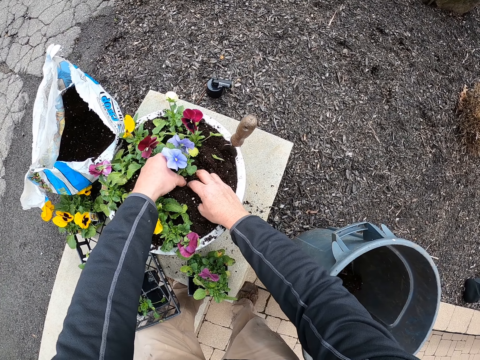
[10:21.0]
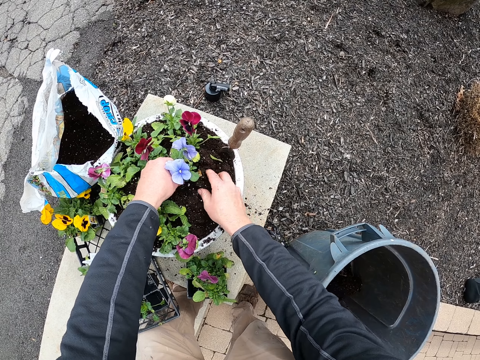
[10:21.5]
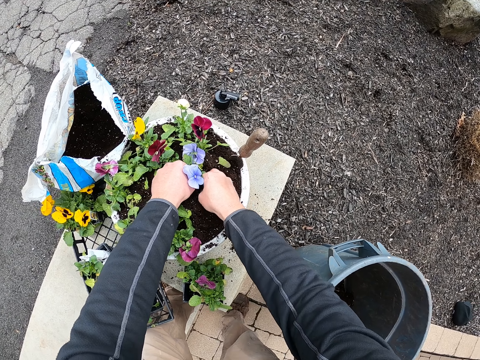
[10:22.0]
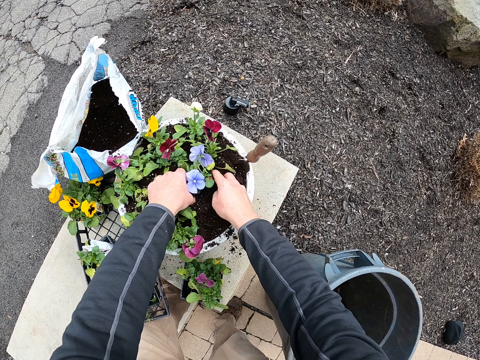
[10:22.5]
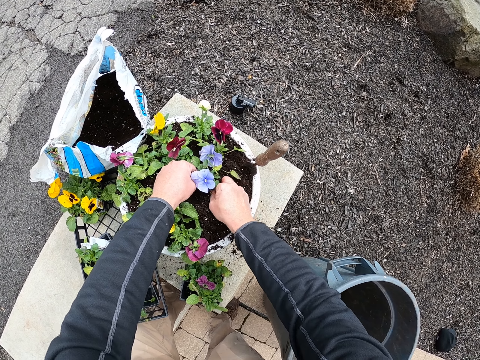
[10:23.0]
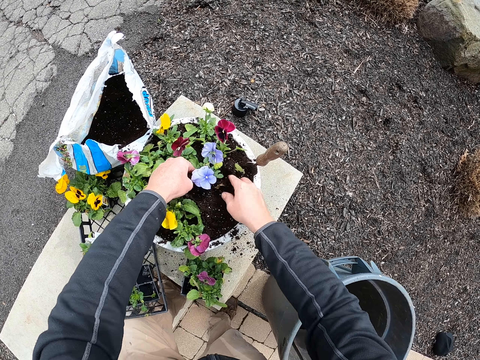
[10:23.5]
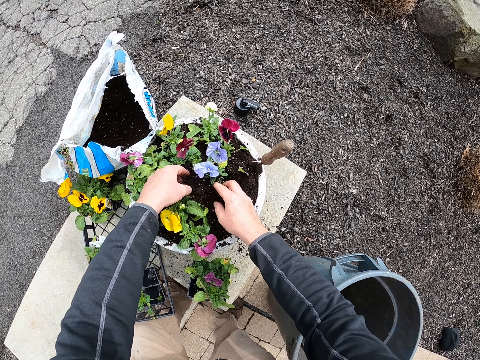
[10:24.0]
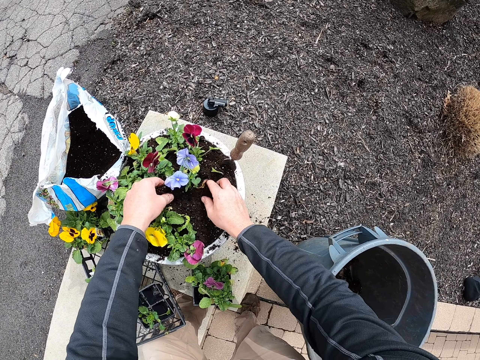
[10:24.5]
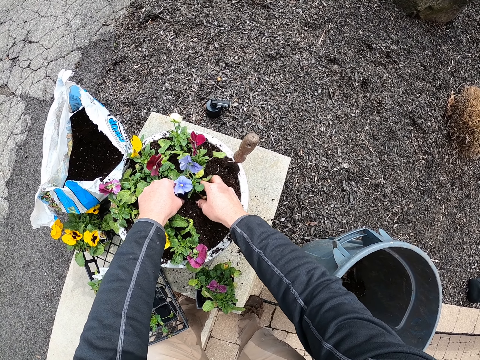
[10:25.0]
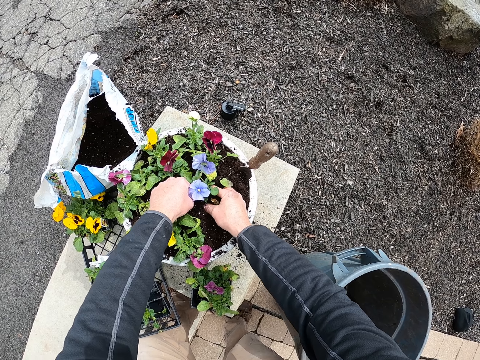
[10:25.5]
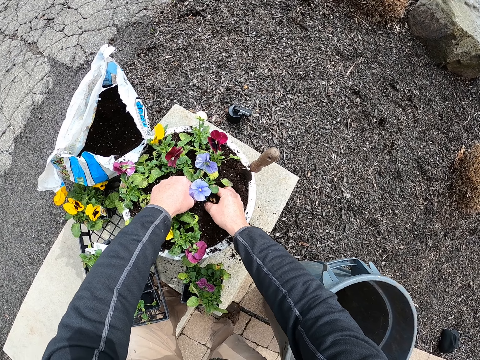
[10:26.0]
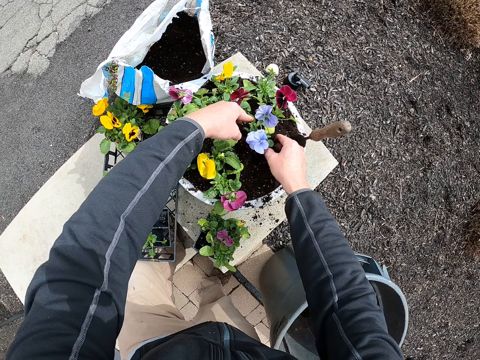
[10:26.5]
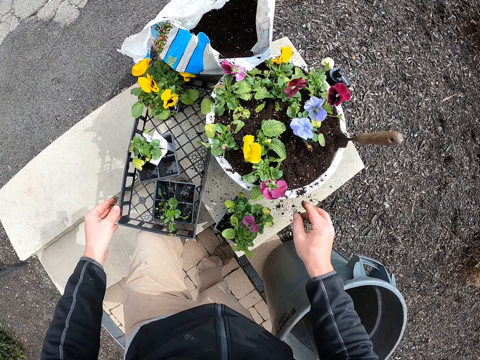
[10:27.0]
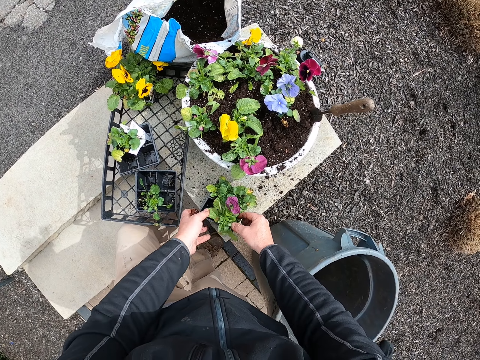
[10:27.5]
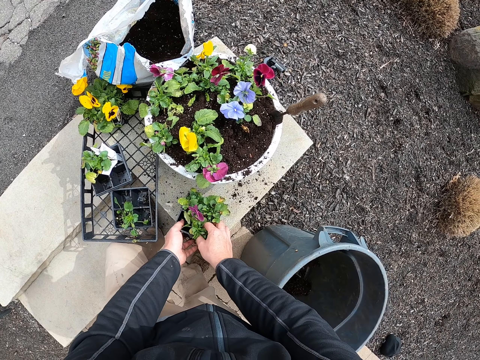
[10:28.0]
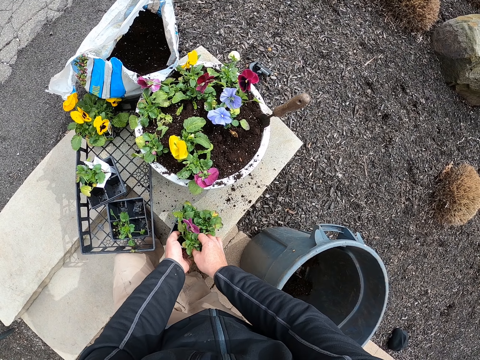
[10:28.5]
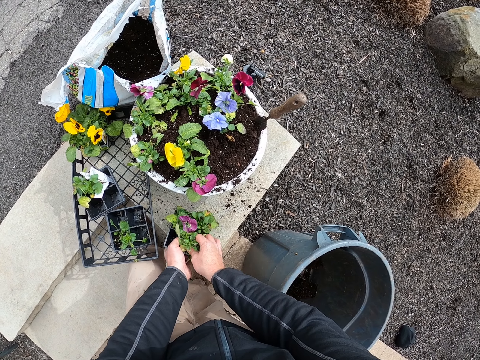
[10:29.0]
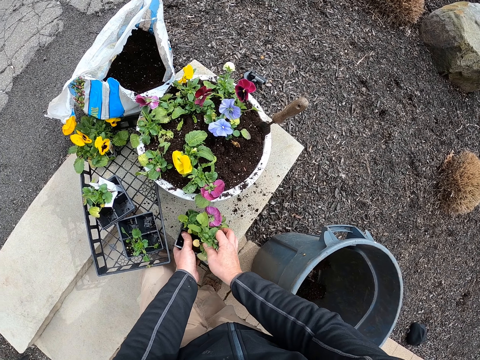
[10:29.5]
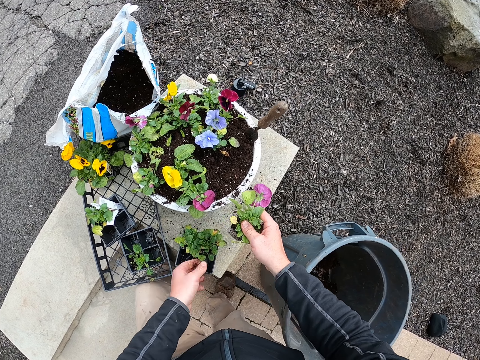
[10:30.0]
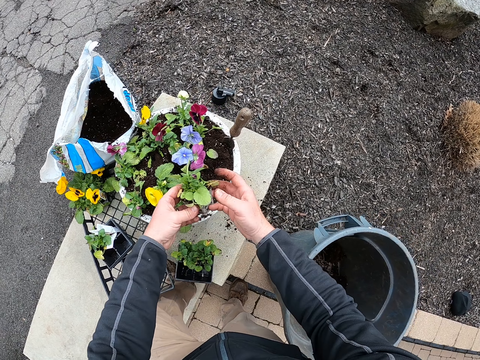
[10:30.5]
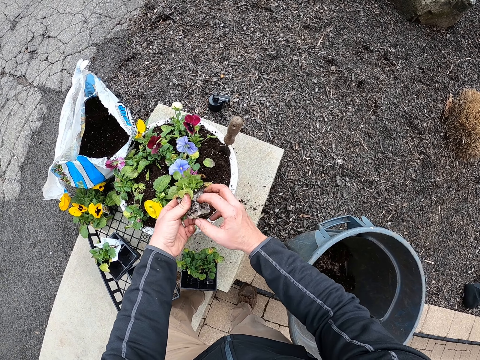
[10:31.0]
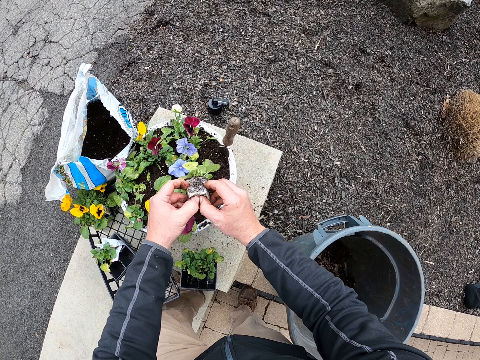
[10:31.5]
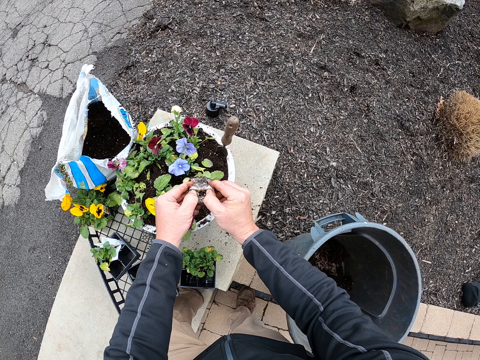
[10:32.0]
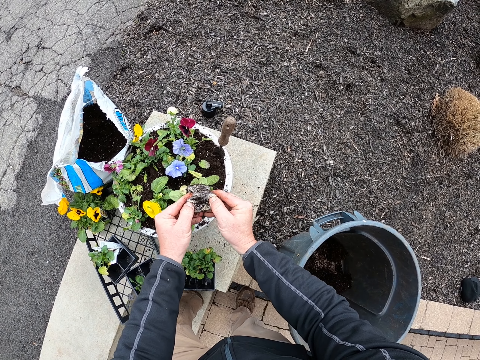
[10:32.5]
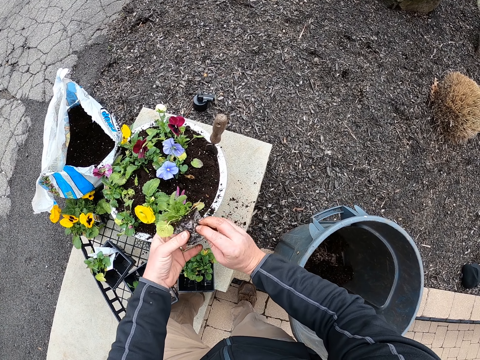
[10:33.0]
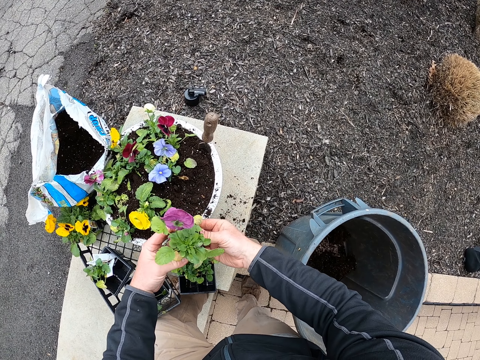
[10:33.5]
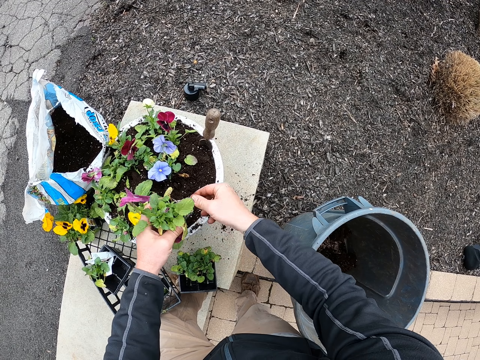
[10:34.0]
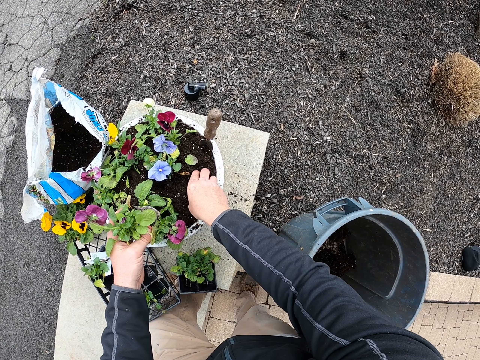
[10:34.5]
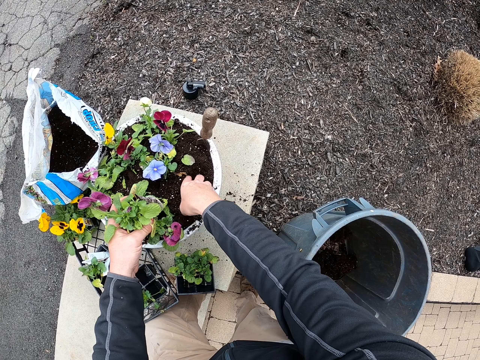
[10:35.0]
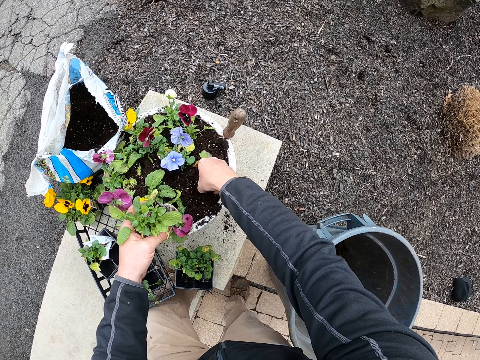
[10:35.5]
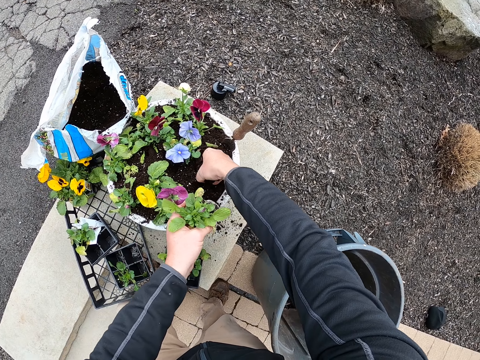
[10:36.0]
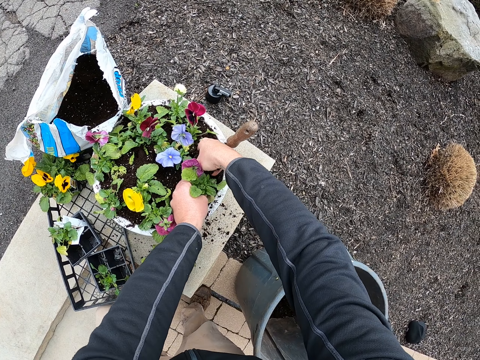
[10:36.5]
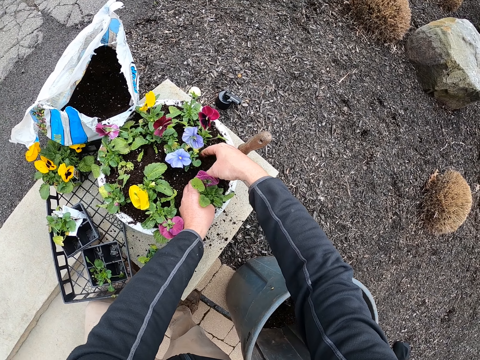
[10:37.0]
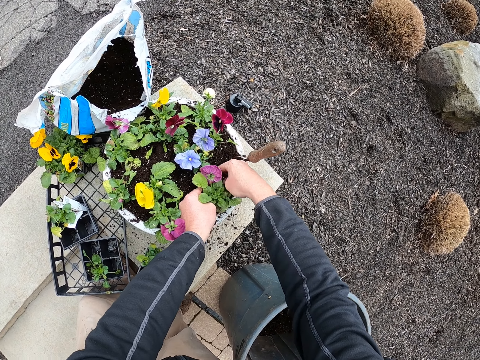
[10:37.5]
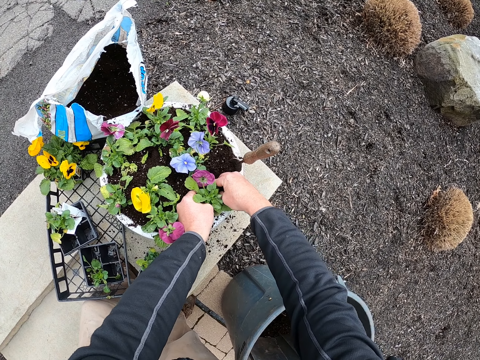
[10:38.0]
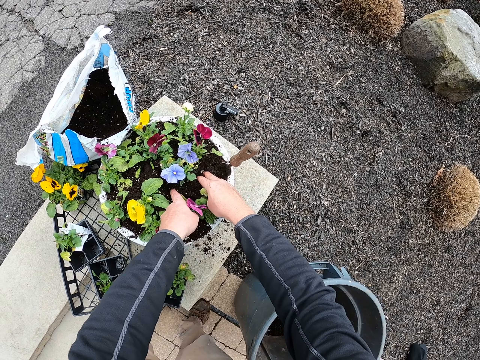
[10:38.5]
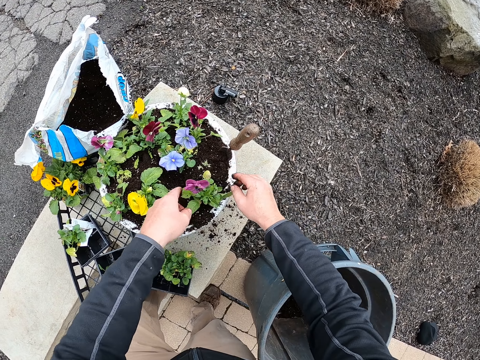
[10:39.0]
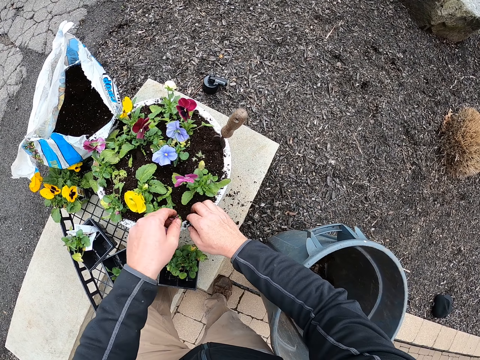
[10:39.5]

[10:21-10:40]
The camera wearer fixes a plant in the soil. They take a plant container. They take the plant from the container. They hold the plant. They touch the soil. They fix the plant into the soil.

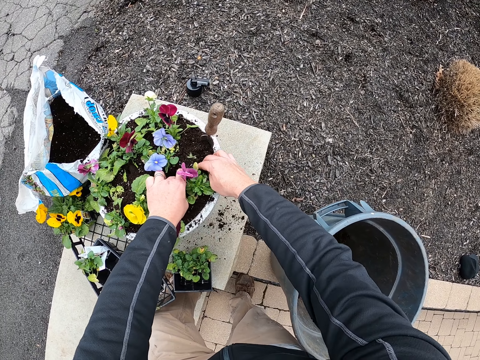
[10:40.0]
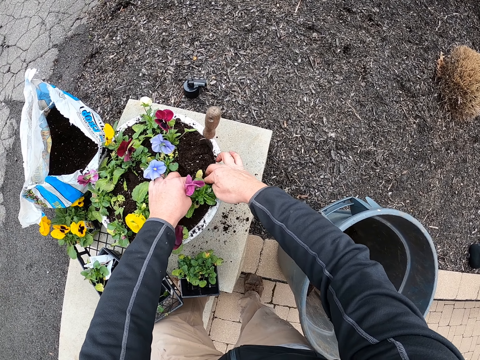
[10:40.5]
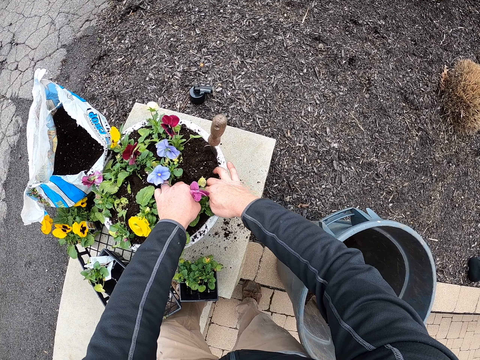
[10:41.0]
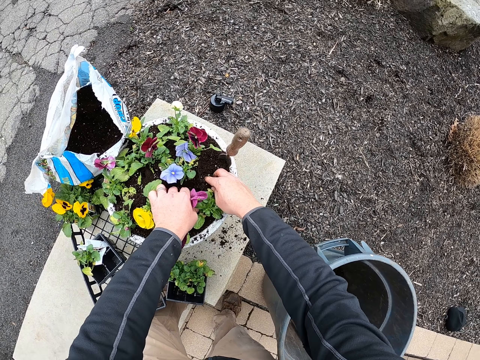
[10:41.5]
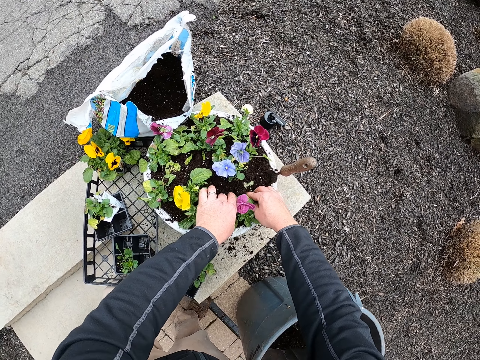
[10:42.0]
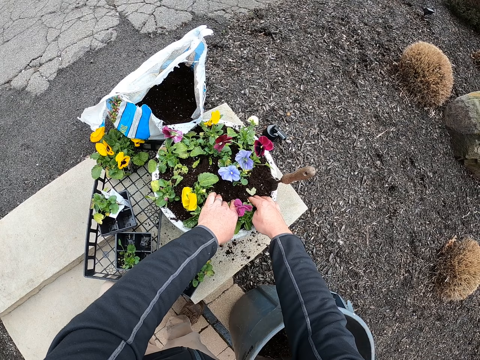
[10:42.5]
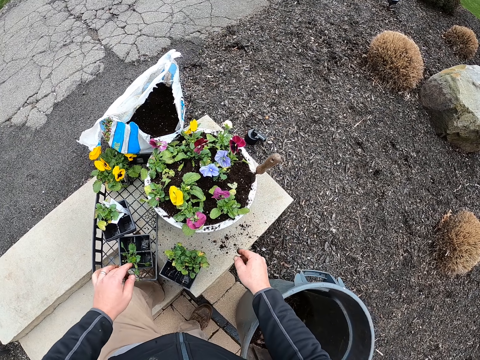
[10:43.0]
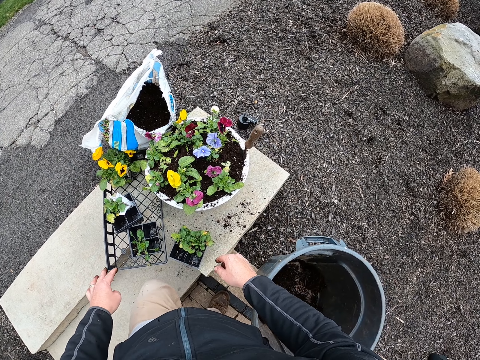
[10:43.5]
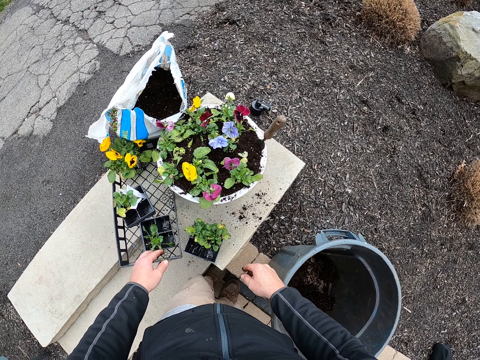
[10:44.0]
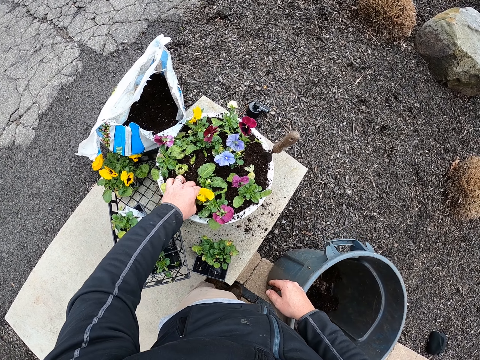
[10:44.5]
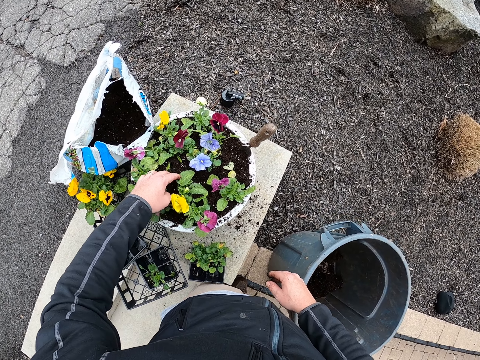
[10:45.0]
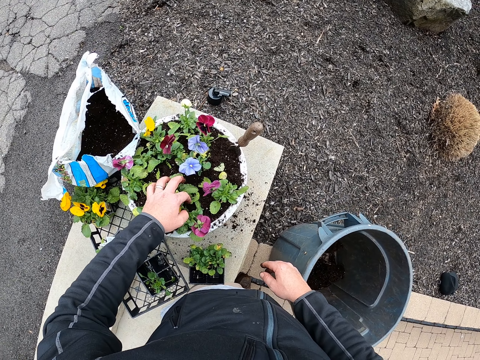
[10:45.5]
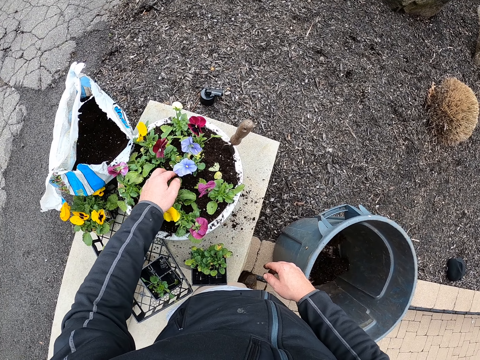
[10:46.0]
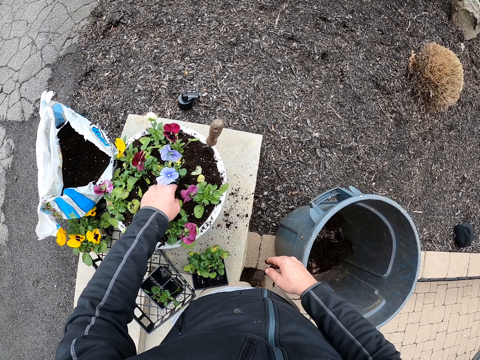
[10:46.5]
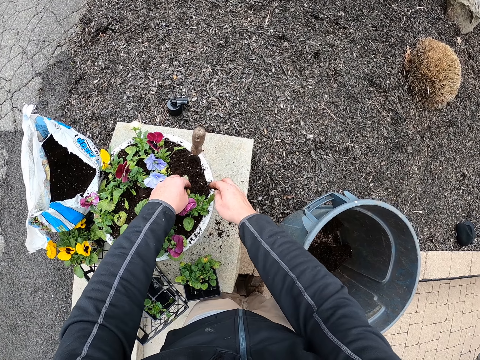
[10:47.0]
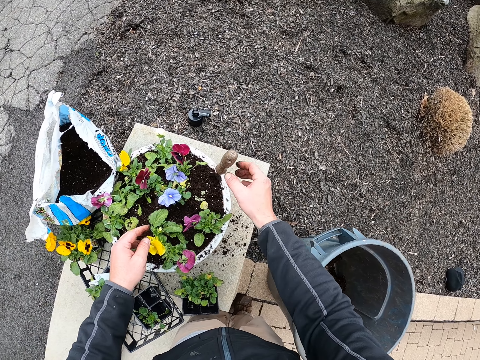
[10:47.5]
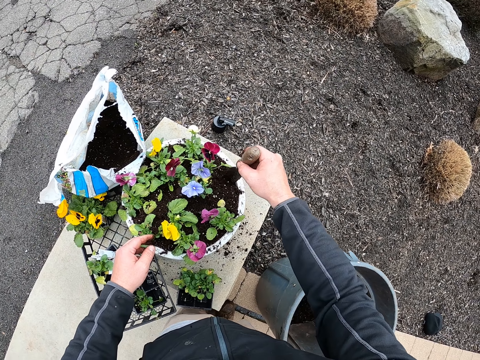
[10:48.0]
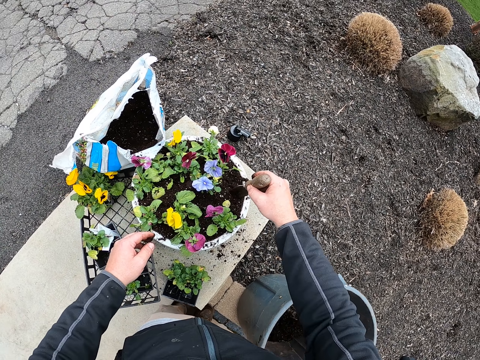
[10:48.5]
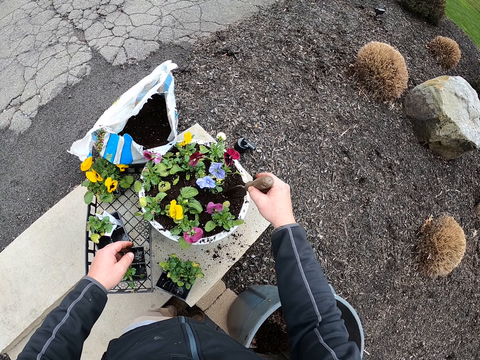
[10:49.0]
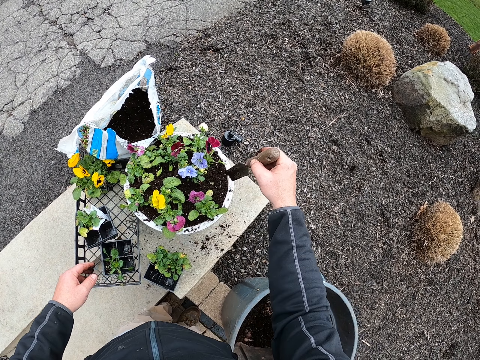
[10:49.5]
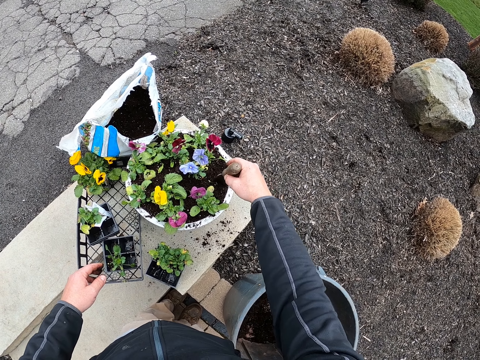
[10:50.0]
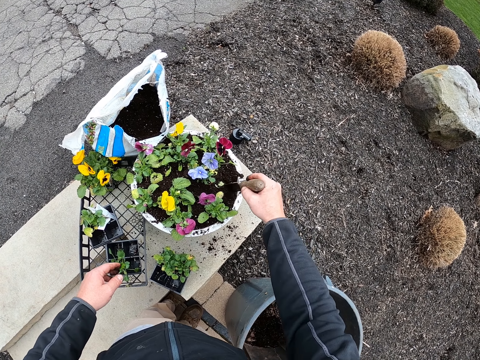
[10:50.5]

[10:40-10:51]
The camera wearer touches a plant. They pick a trowel from the flower pot. They dig the soil in the flower pot.
